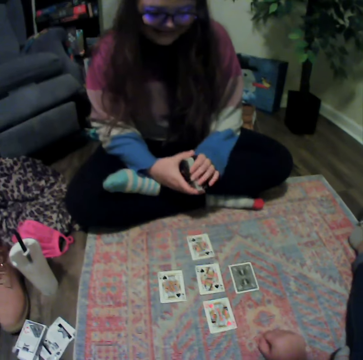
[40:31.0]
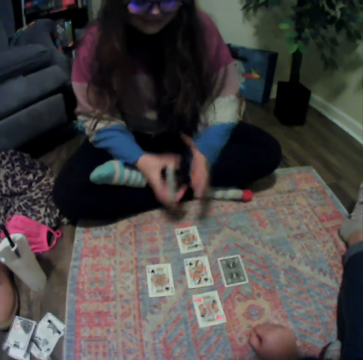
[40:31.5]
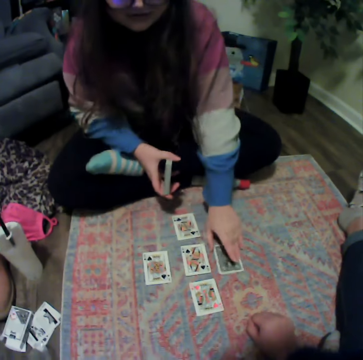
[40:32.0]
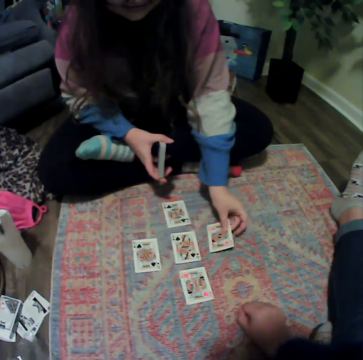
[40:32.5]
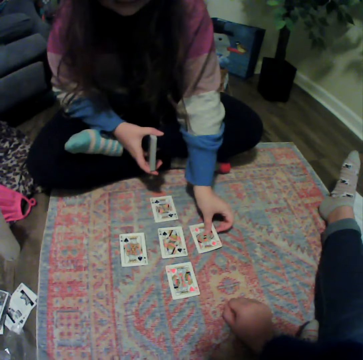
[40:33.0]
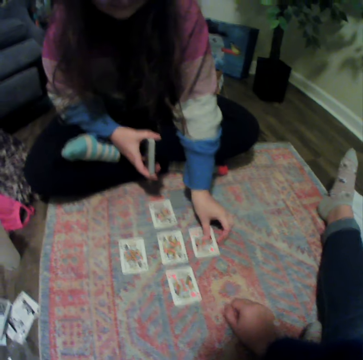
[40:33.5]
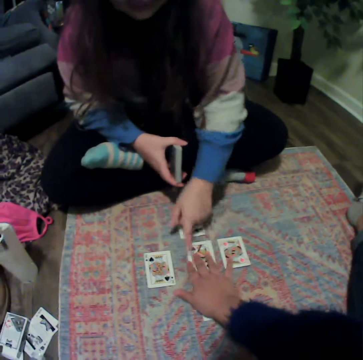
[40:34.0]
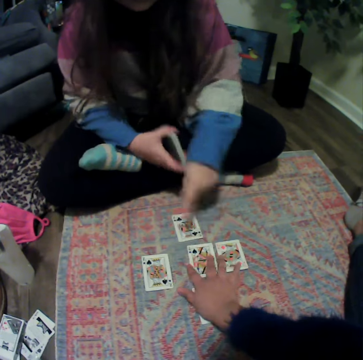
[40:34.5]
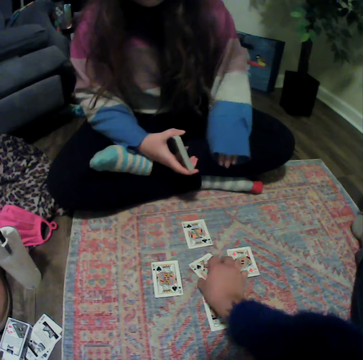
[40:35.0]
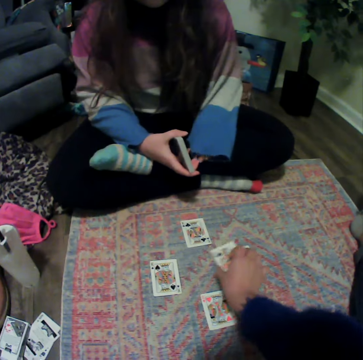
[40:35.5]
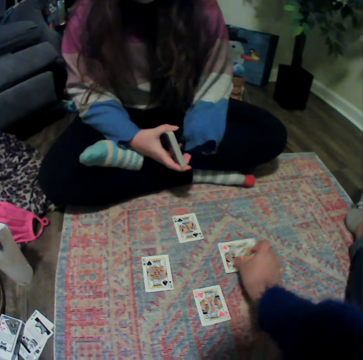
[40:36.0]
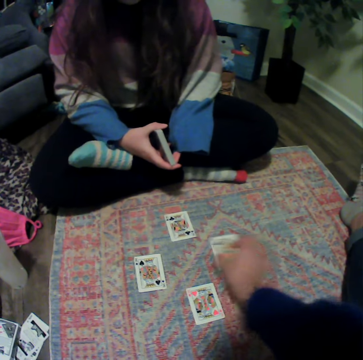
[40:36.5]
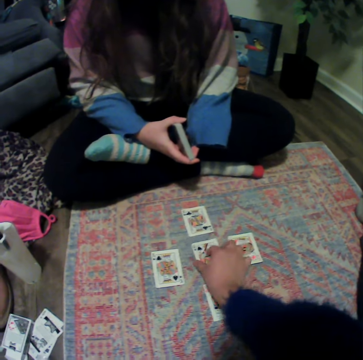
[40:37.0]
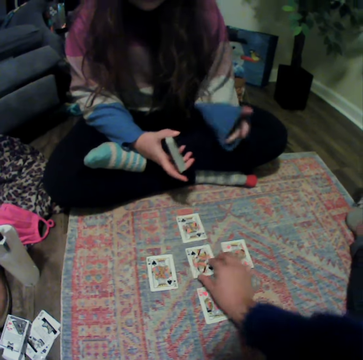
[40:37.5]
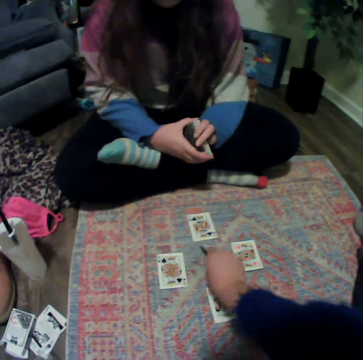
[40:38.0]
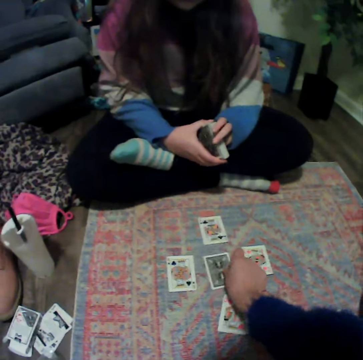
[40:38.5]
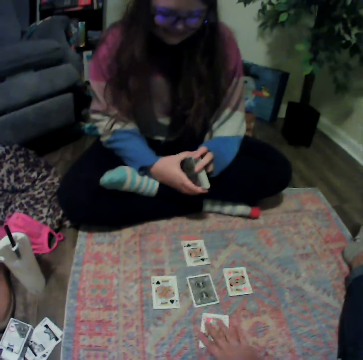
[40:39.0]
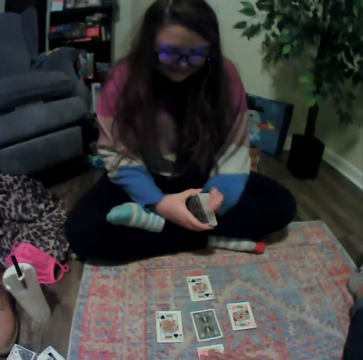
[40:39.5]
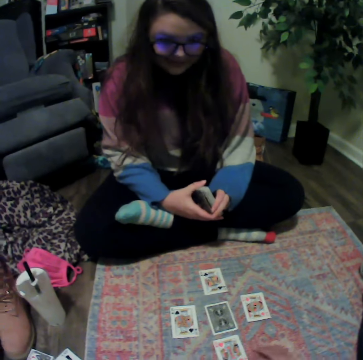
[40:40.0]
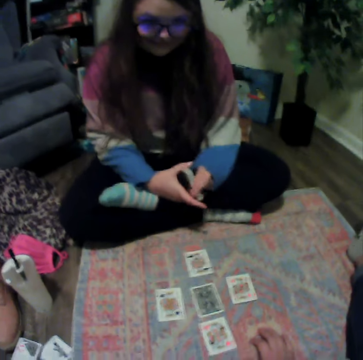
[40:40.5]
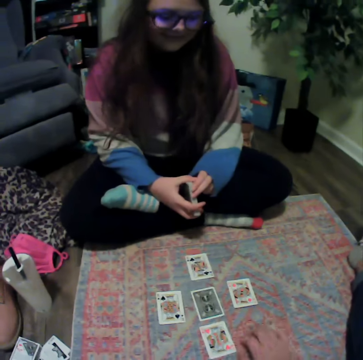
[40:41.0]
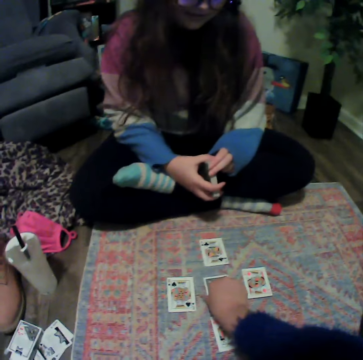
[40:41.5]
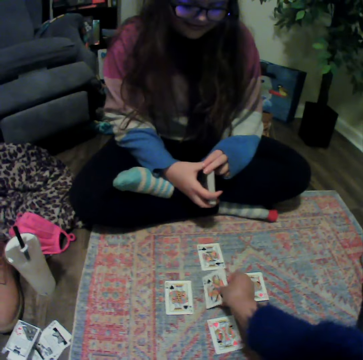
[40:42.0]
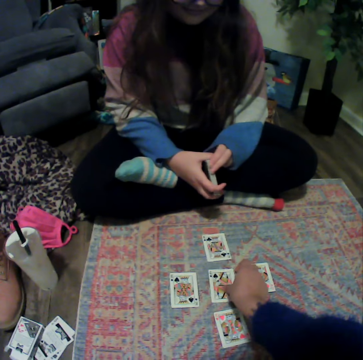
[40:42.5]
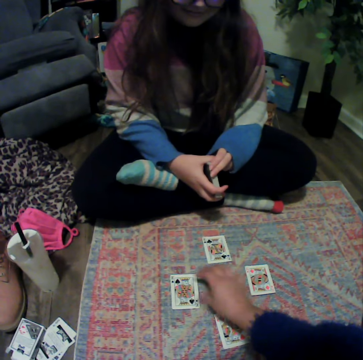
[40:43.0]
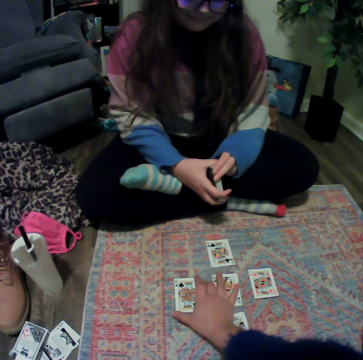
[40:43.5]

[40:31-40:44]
A lady talks with the camera wearer. The lady talks with the camera wearer again. The lady places the card on the mat. The camera wearer touches the card. They play the poker card. They hold the cards. They play the poker card.

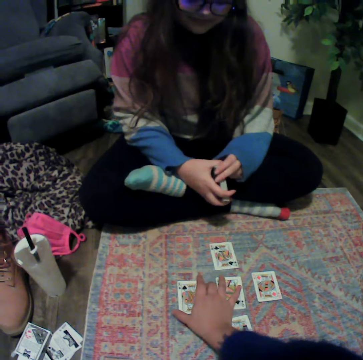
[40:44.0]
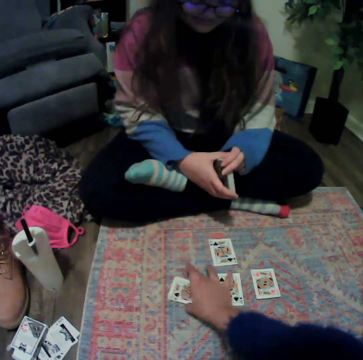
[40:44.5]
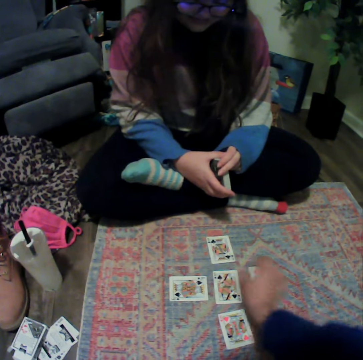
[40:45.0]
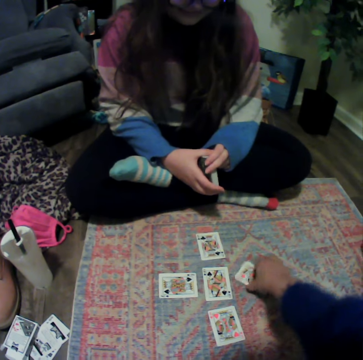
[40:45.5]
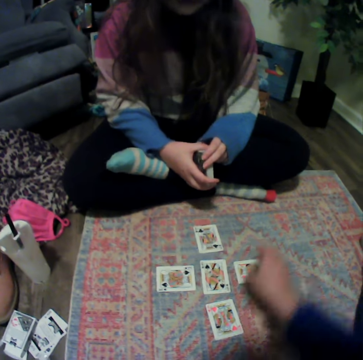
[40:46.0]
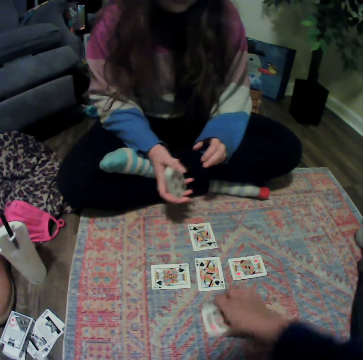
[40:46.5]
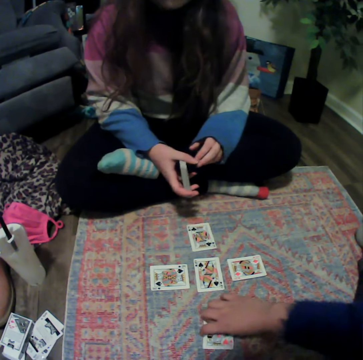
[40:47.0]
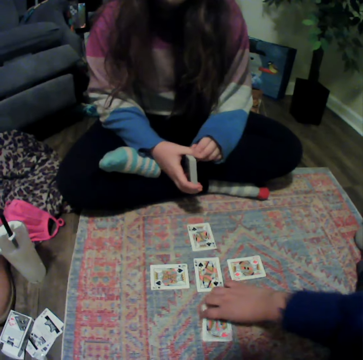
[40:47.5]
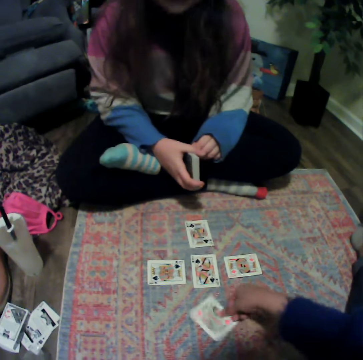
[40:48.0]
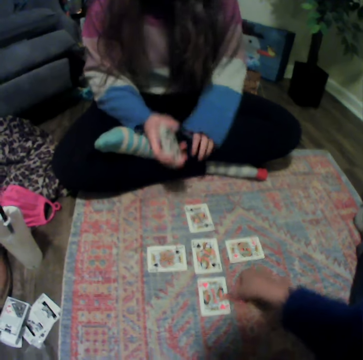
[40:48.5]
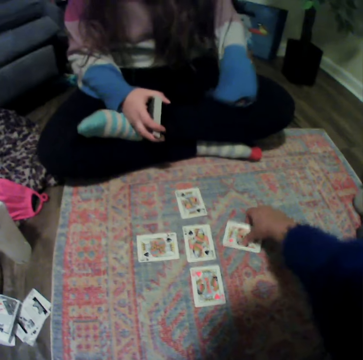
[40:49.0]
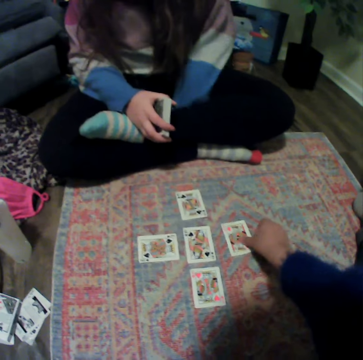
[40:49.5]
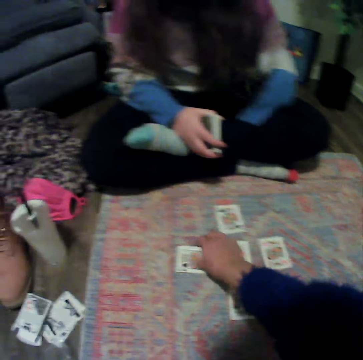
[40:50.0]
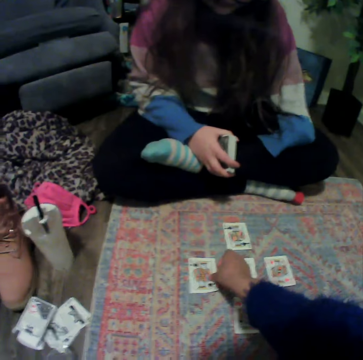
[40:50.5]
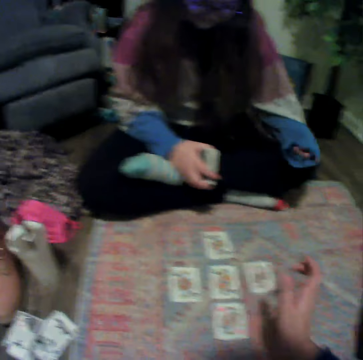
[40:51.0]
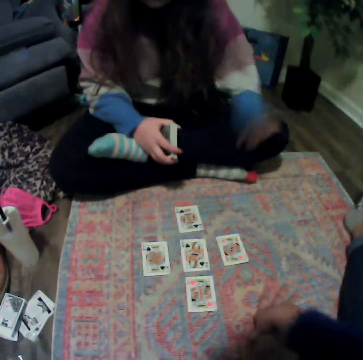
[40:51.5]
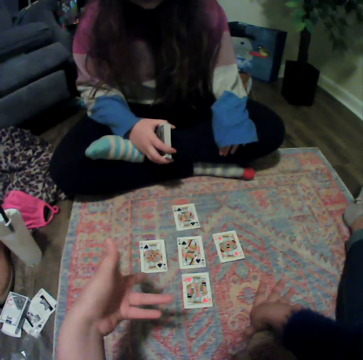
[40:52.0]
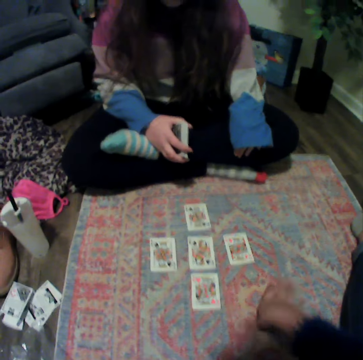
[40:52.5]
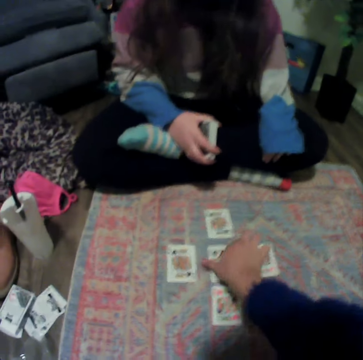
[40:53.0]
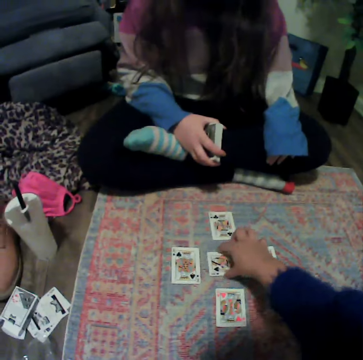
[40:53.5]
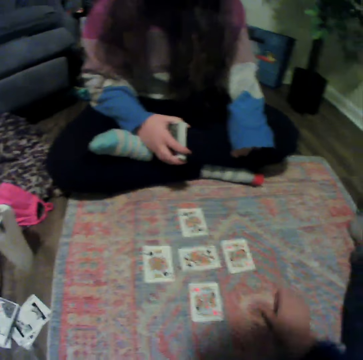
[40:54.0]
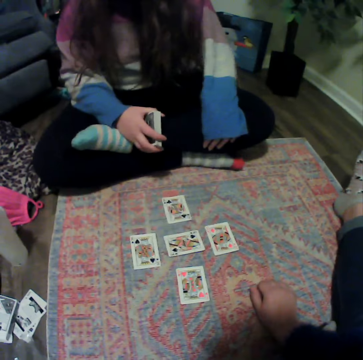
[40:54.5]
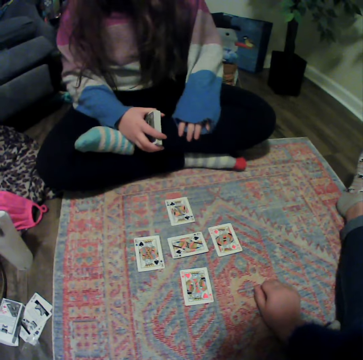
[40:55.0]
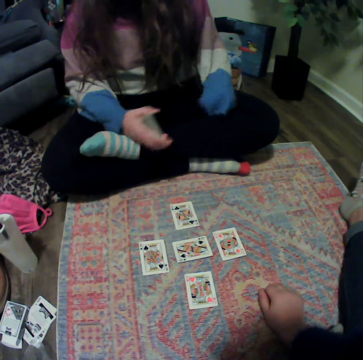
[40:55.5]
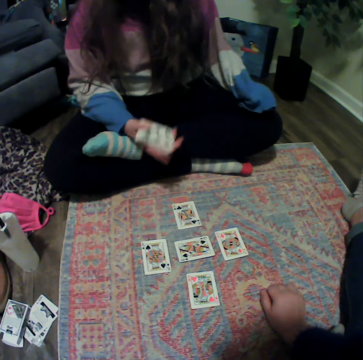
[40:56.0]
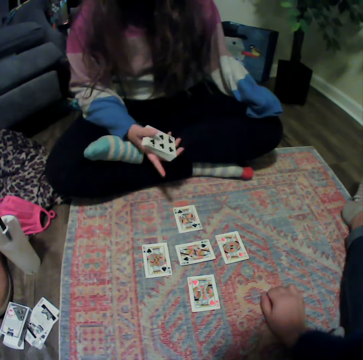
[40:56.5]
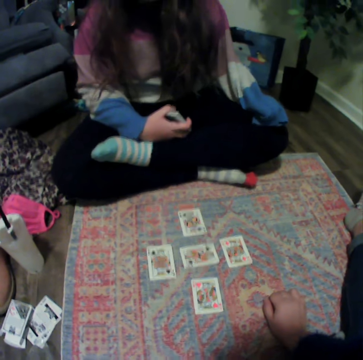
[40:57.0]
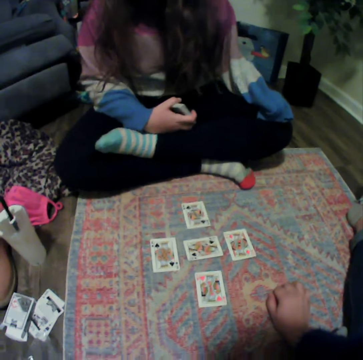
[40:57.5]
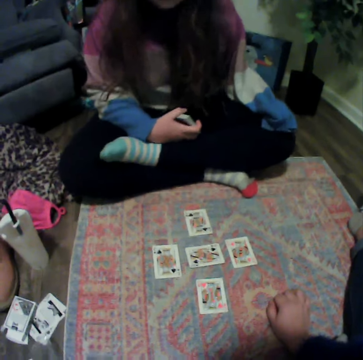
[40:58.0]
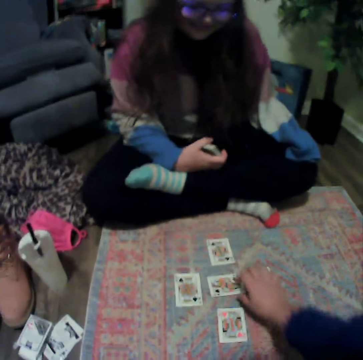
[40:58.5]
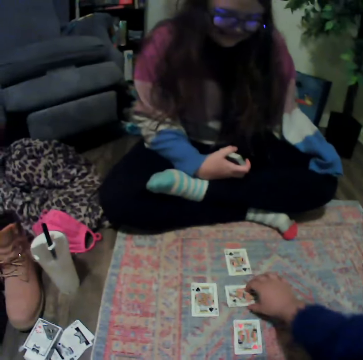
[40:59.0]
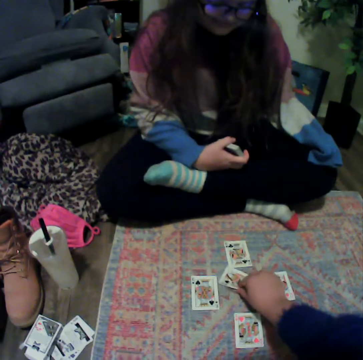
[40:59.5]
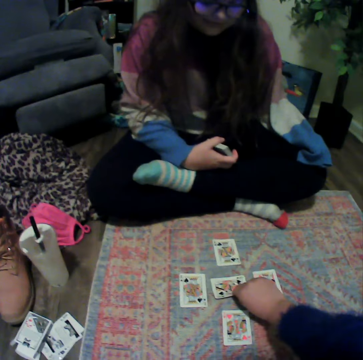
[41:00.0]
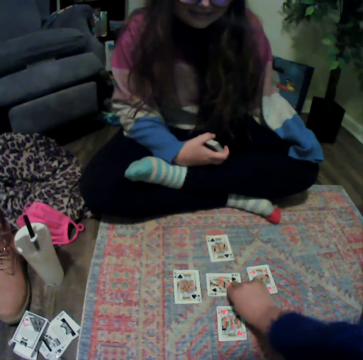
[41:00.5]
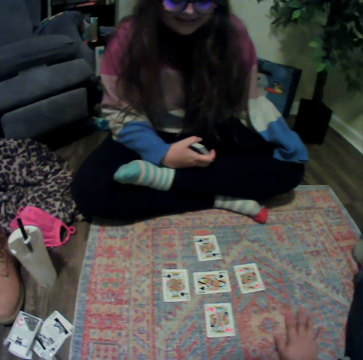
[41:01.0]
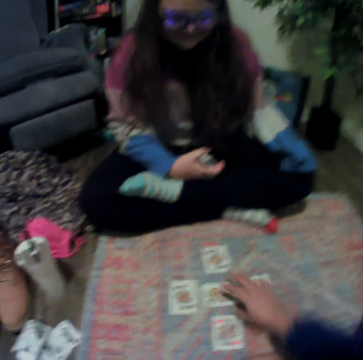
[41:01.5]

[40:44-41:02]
The camera wearer touches the card. They play poker cards. They talk with a lady. The lady talks with the camera wearer. The camera wearer plays poker cards.

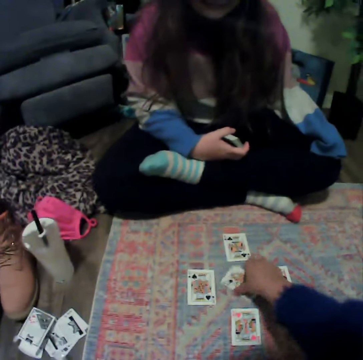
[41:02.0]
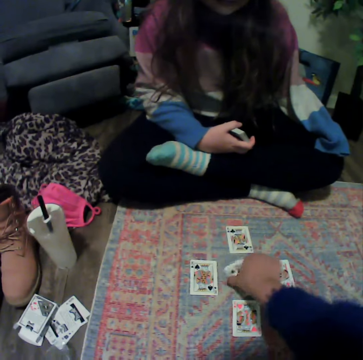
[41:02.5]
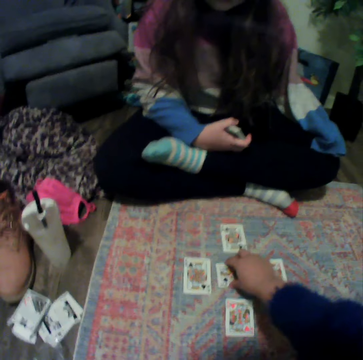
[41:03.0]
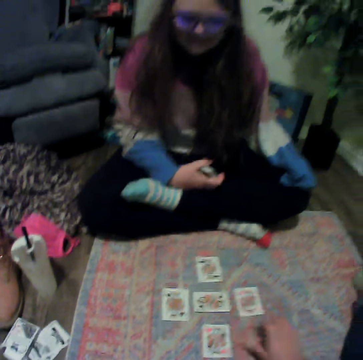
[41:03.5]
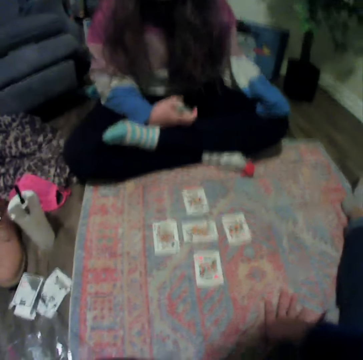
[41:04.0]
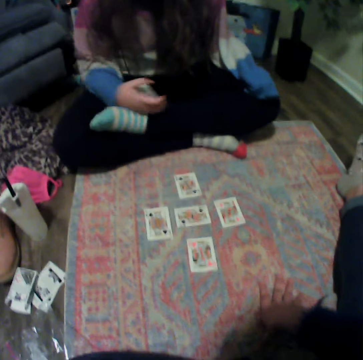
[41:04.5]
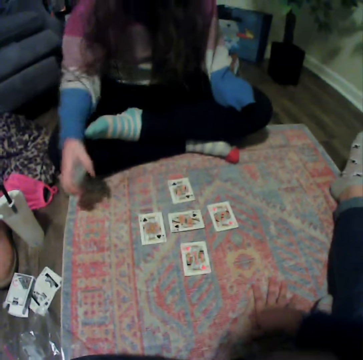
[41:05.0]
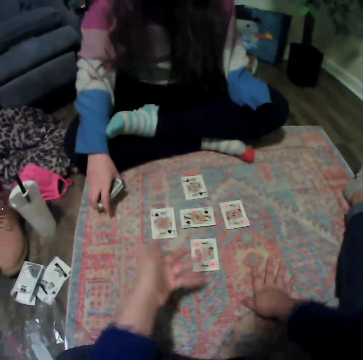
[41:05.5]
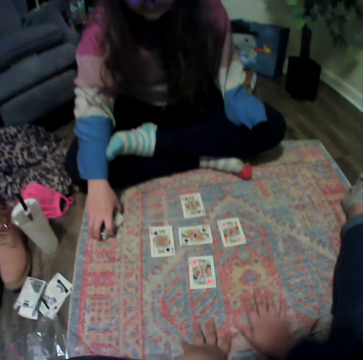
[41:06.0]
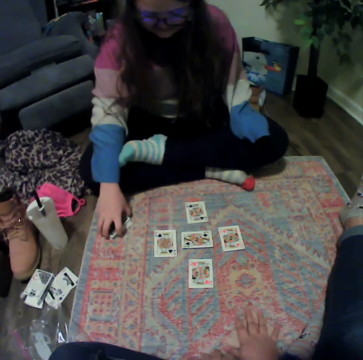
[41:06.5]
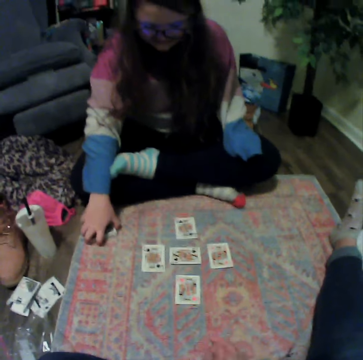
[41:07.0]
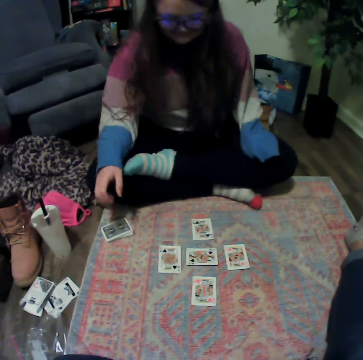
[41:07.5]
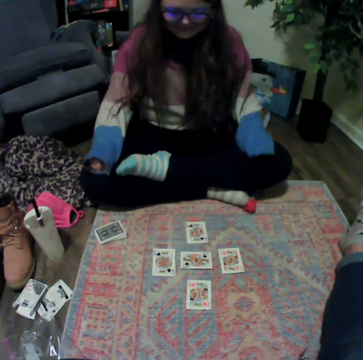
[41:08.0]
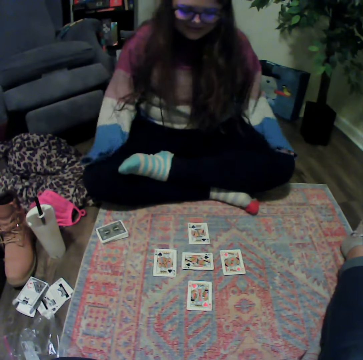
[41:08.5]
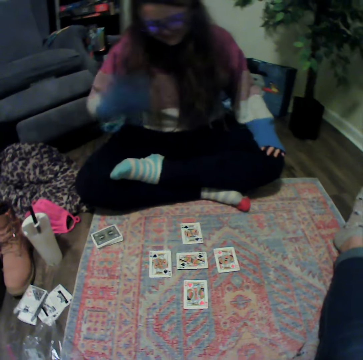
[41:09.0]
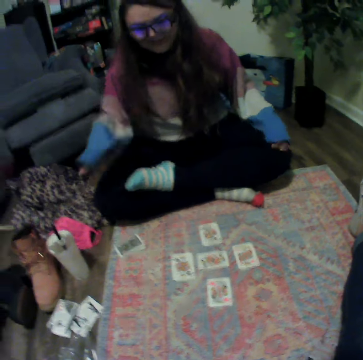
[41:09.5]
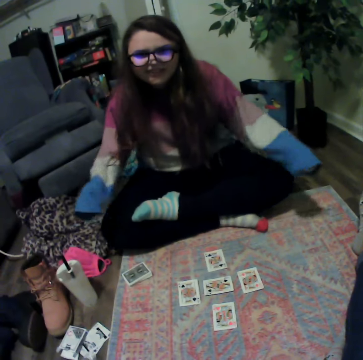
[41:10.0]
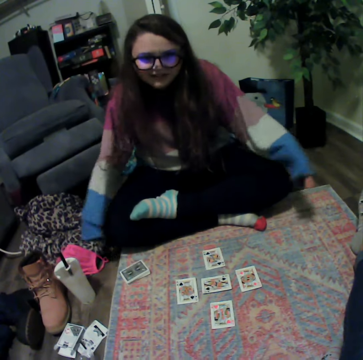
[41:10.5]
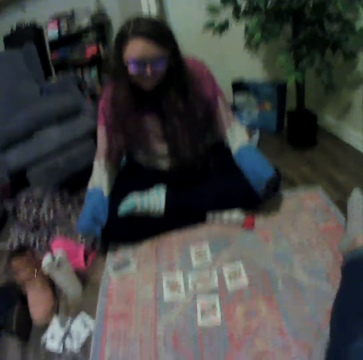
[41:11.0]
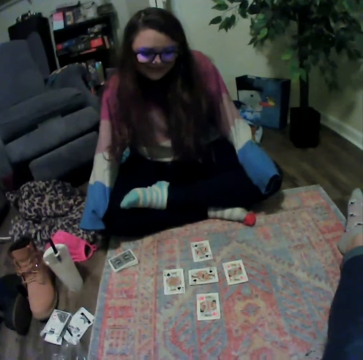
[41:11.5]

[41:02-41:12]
A lady places the cards on the mat. The lady talks with the camera wearer.
